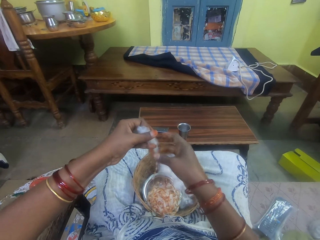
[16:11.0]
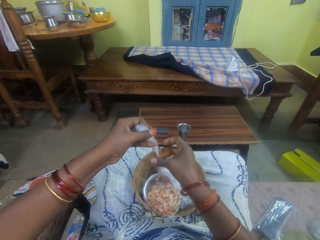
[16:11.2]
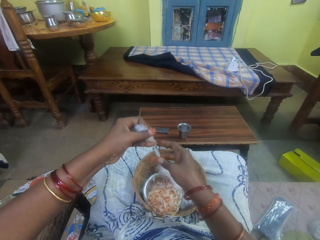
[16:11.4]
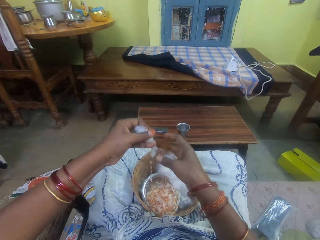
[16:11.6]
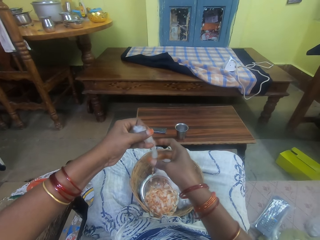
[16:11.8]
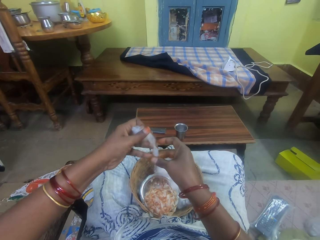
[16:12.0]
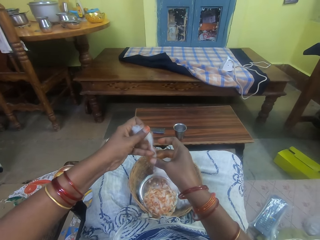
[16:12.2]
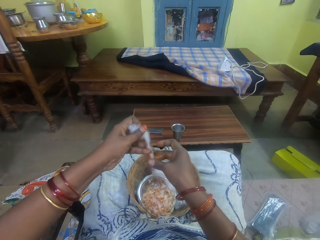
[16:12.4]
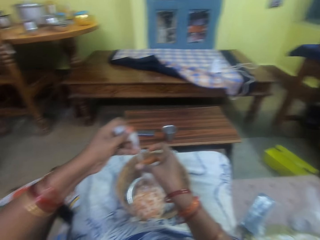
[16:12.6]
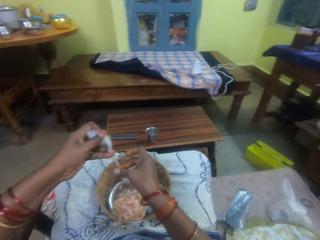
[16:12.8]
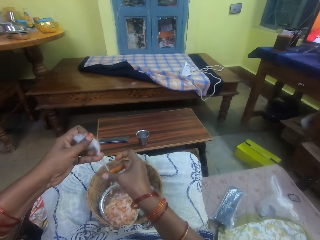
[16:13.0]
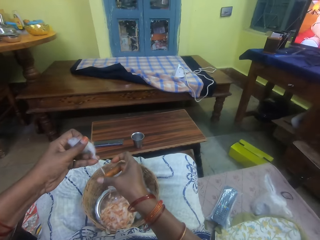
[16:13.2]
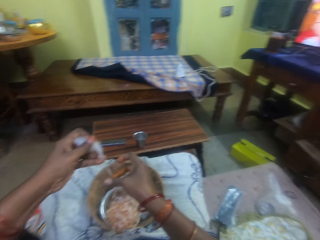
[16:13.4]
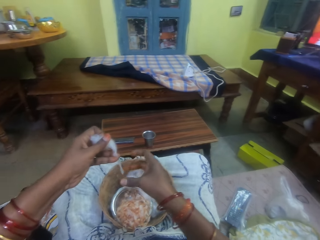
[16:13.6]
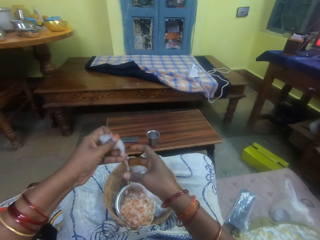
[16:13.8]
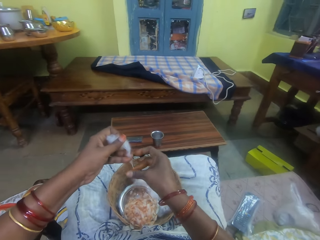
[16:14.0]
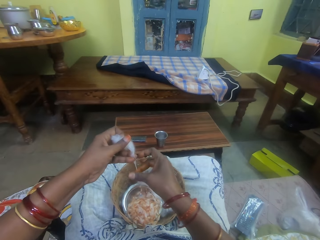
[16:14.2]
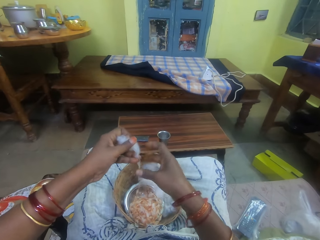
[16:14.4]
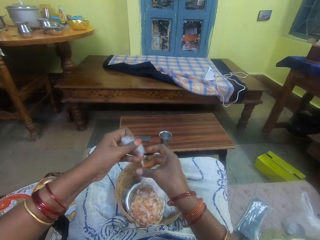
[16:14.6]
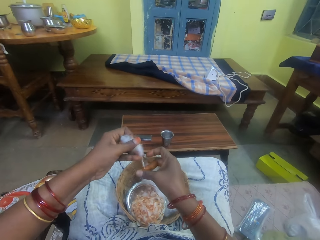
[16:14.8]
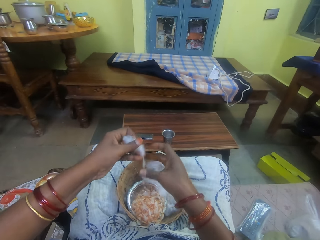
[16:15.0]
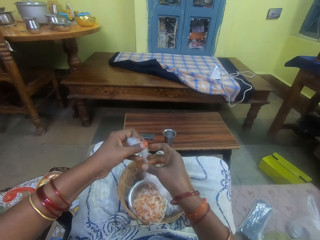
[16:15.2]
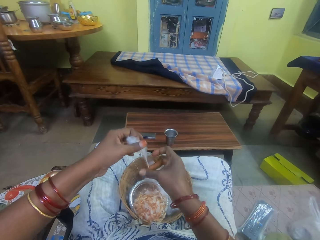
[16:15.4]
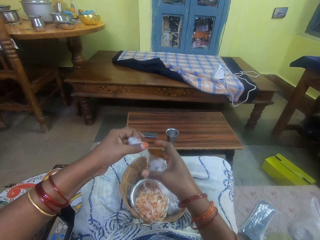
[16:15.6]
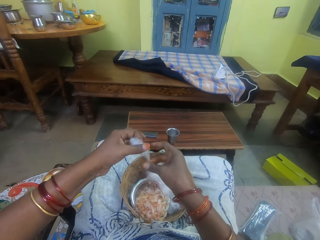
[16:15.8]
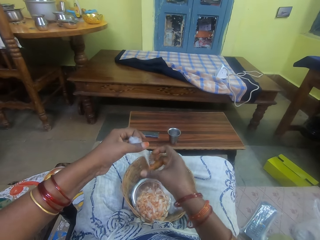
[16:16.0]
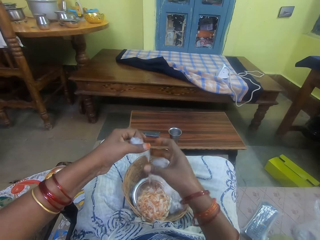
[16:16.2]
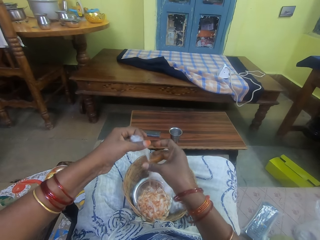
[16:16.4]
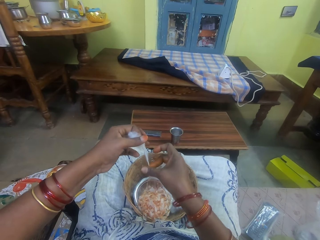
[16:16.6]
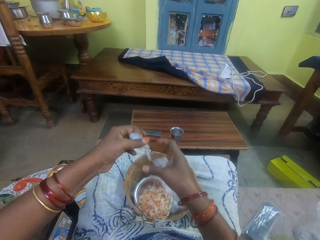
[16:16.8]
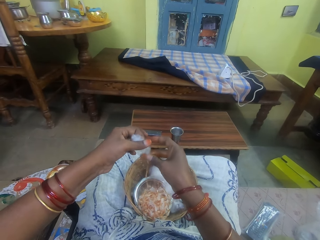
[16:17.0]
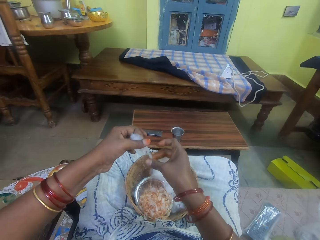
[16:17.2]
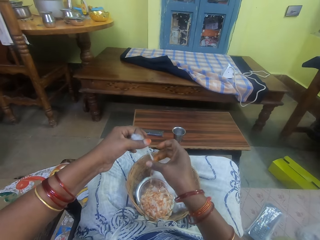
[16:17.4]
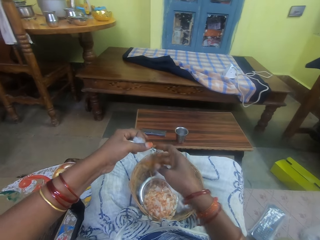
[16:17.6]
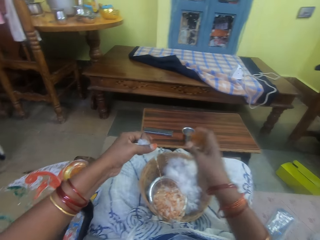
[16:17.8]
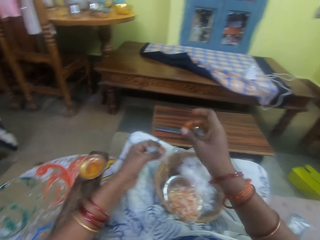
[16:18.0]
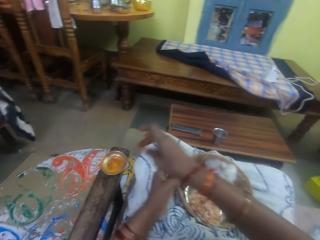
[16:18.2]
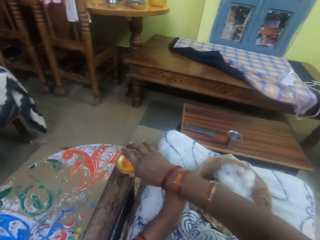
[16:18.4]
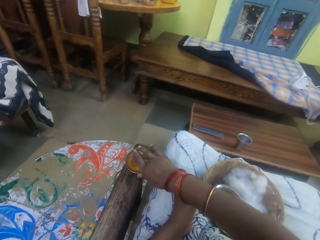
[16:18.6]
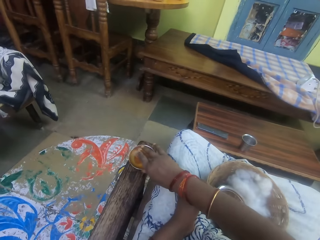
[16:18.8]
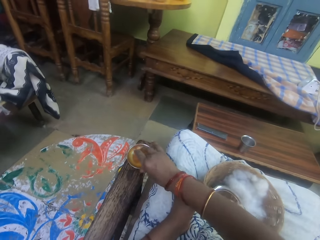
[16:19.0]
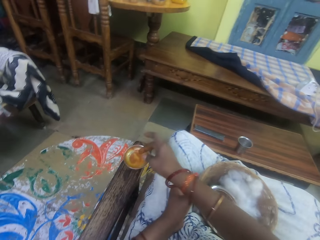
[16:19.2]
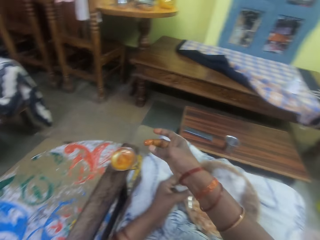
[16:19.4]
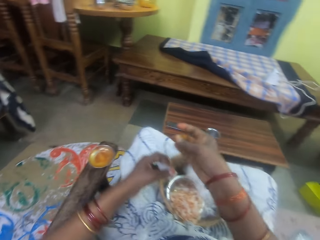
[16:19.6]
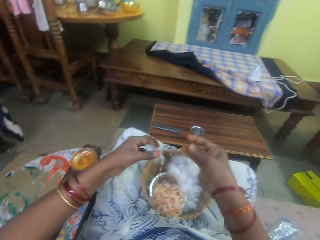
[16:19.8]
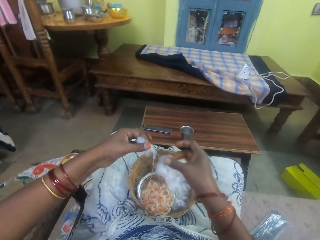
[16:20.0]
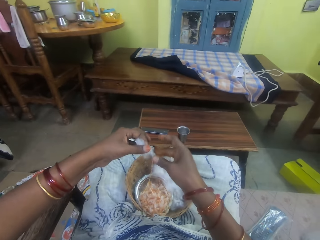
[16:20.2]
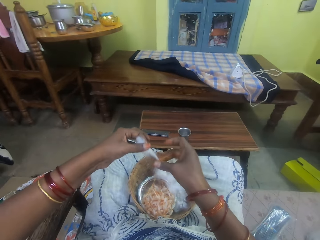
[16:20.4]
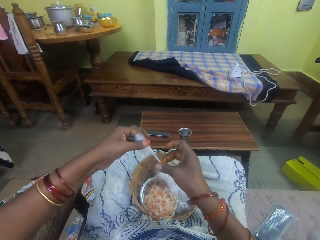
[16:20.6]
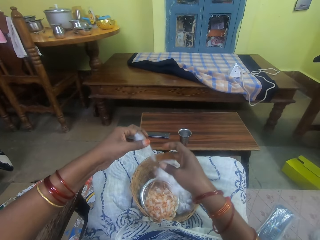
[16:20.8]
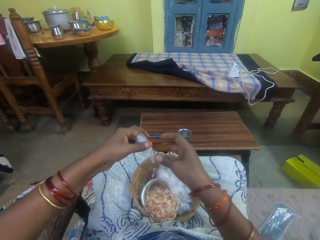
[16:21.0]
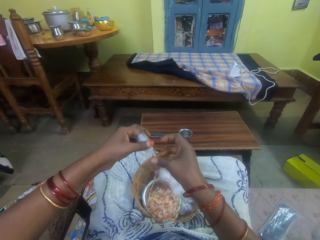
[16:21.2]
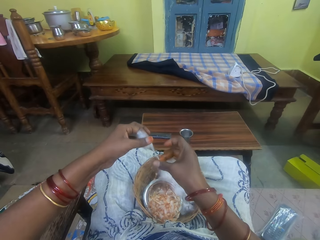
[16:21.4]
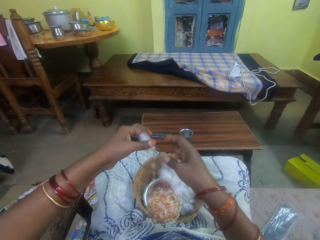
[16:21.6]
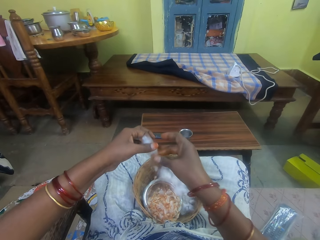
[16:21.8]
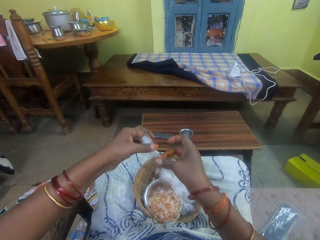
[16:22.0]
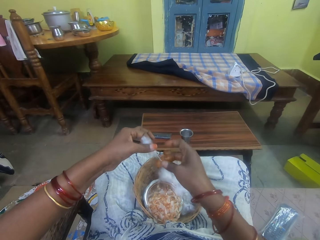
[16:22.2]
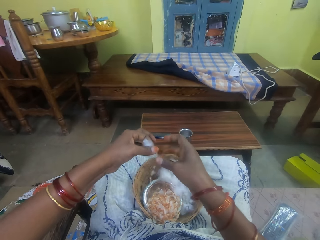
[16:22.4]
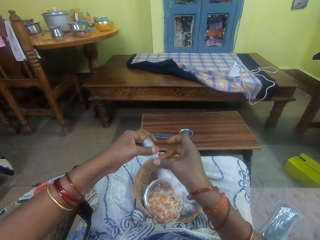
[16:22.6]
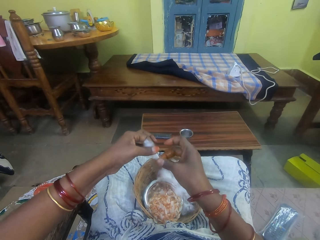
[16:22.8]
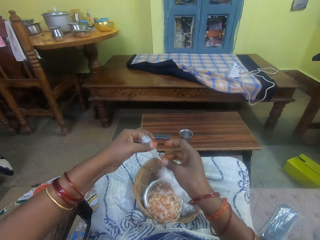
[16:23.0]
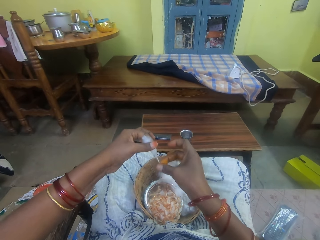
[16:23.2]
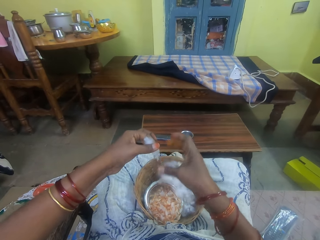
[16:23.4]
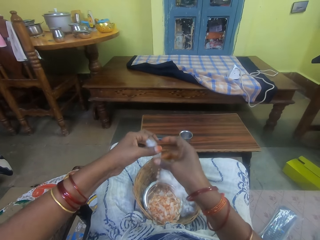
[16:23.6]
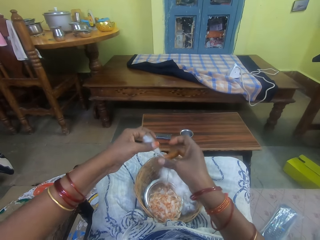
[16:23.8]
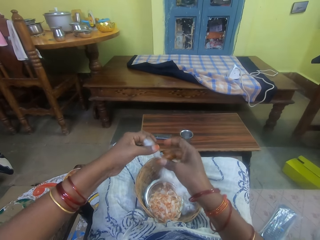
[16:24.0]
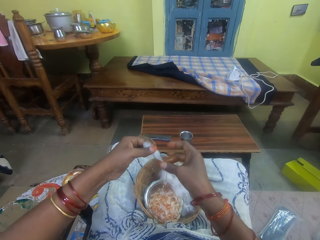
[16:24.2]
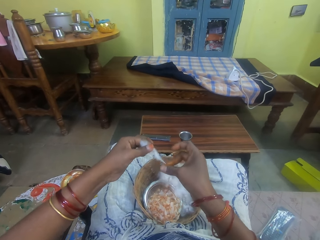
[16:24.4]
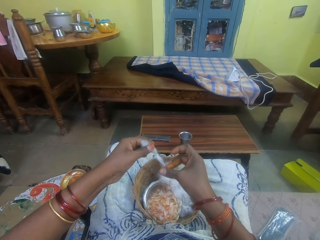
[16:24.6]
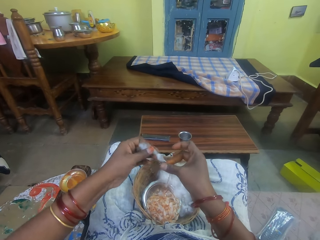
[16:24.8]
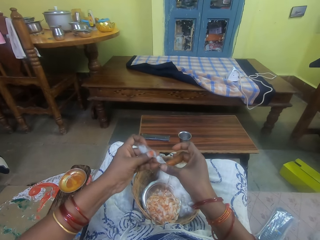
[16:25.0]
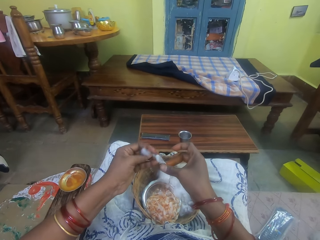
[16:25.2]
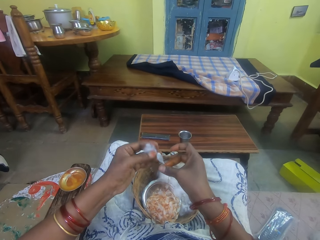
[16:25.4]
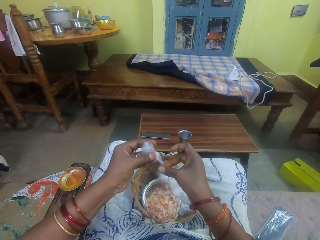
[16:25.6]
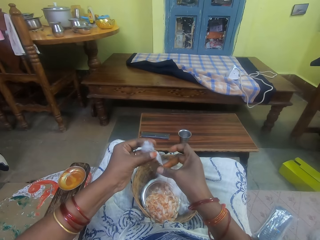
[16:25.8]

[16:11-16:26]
The camera wearer dips her right middle finger into the oil container on the chair arm. She smears the oil on her right middle finger with her right thumb. She twists the cotton wool in her left hand with her right fingers.

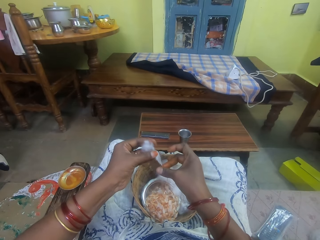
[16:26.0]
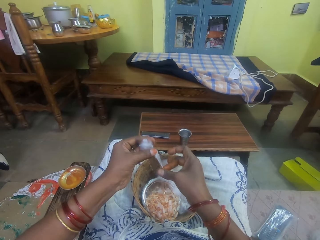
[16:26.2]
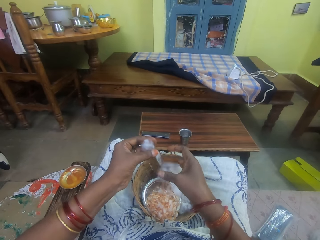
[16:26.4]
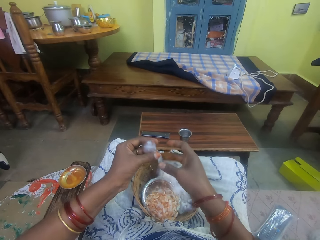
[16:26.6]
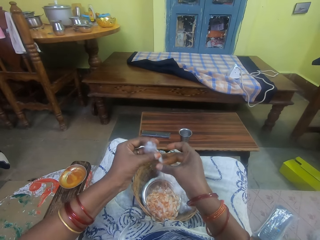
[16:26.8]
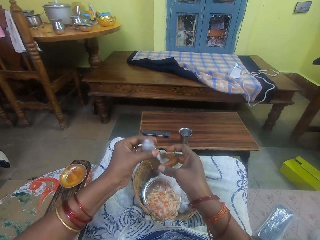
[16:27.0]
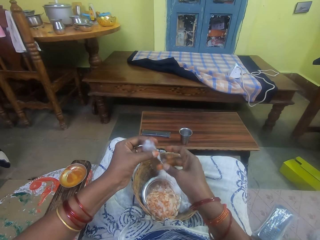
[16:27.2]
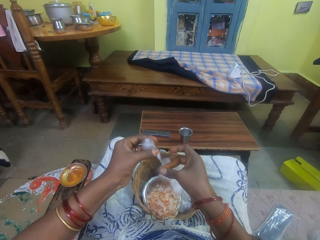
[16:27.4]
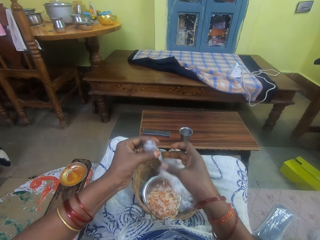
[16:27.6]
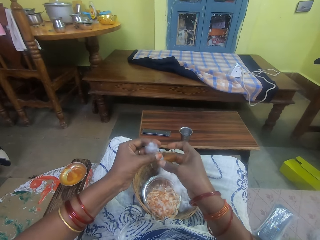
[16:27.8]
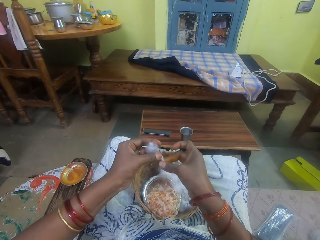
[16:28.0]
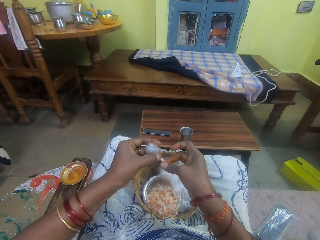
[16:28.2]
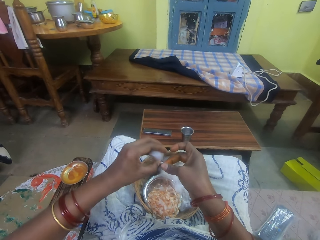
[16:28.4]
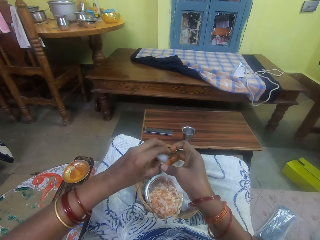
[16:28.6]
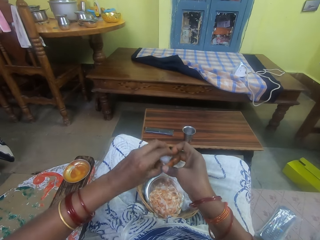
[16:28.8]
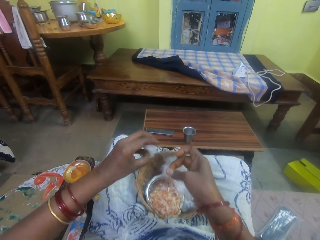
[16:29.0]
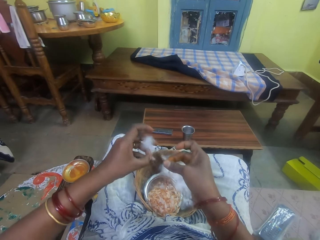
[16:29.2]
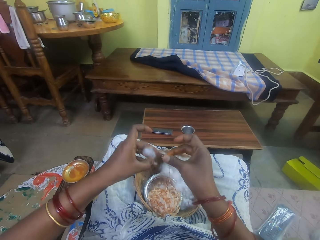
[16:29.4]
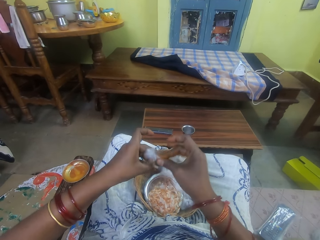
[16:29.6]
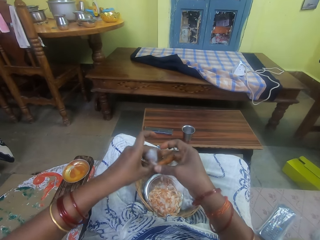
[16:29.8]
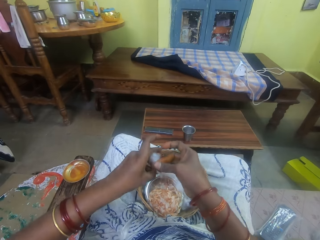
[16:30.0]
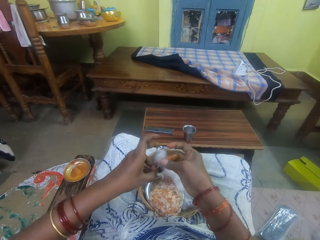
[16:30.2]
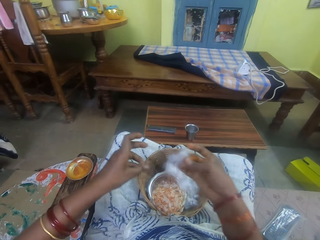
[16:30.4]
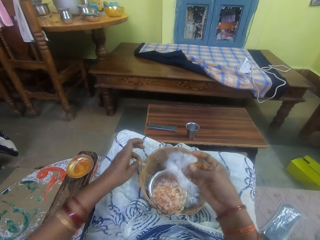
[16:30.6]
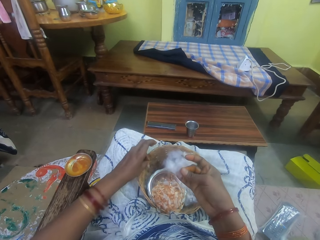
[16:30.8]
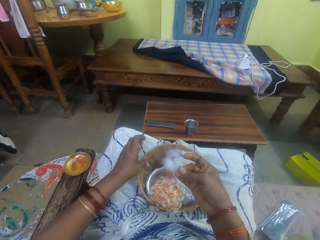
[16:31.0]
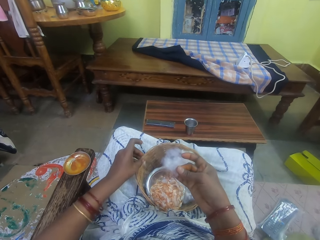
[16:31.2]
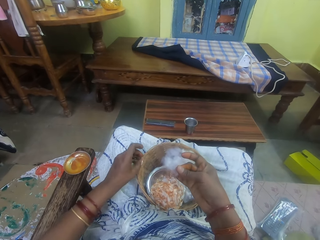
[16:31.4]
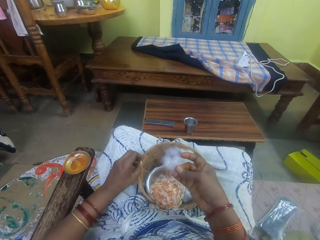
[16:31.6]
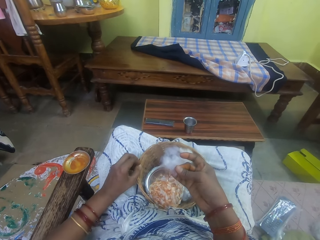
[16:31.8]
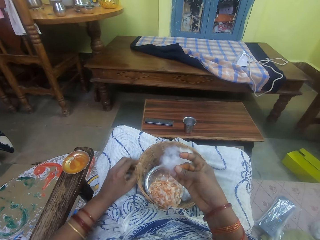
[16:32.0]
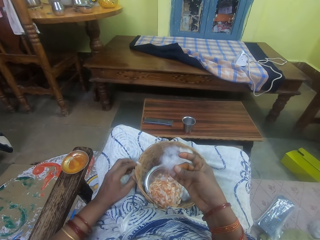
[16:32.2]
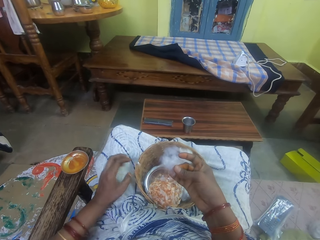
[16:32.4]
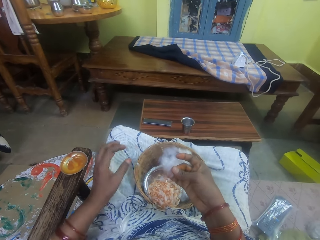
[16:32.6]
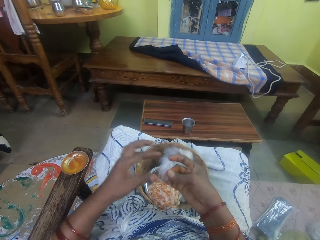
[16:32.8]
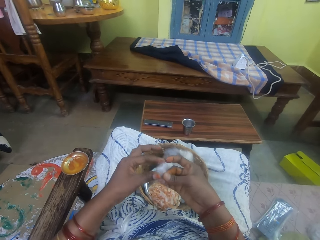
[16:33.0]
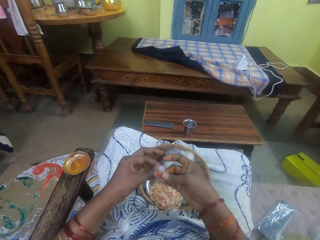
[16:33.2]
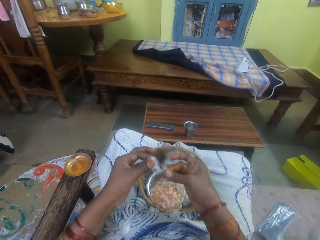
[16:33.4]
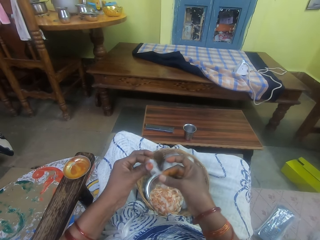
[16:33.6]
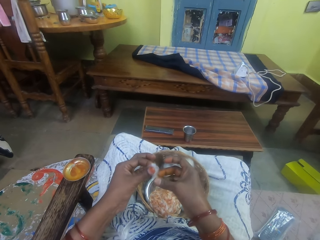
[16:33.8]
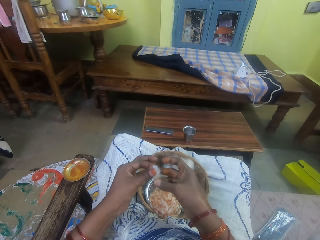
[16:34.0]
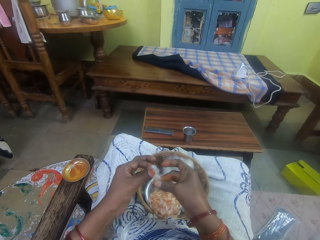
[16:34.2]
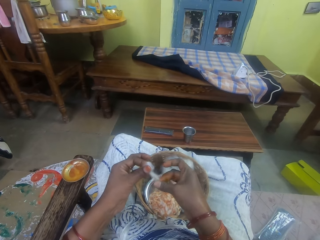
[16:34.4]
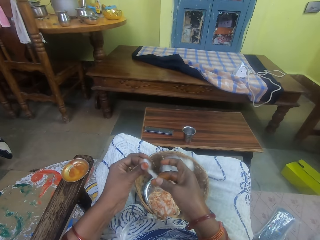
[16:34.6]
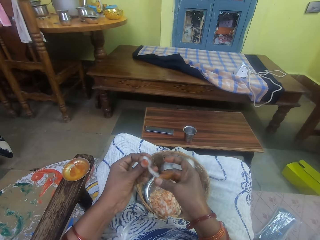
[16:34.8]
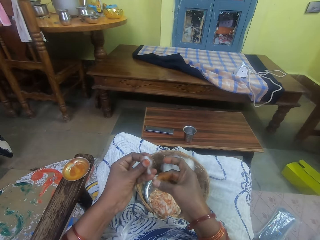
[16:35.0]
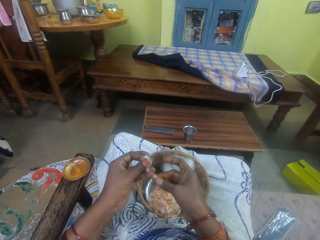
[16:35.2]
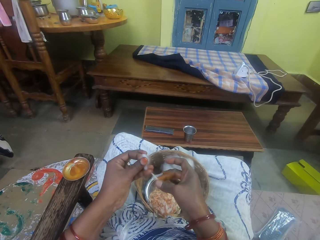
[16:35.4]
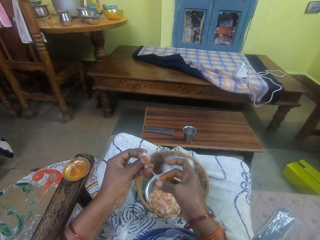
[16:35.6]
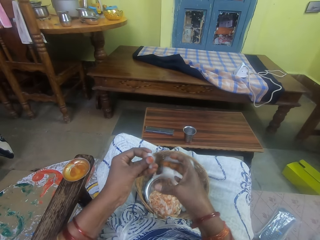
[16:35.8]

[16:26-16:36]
The camera wearer cuts the cotton wool with both hands. She passes the cotton wool in her left hand to her right hand. She drops a portion of the cotton wool in her left hand in the basket on her lap. She passes the cotton wool in her right hand to her left hand. She twists the cotton wool in her left hand with her right fingers. She talks to a man.
